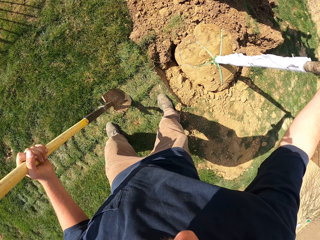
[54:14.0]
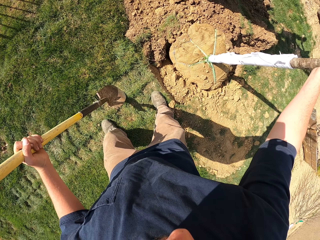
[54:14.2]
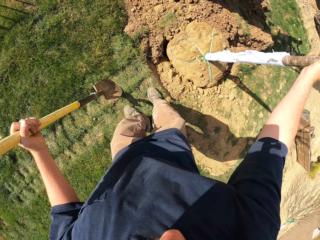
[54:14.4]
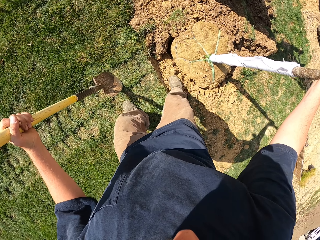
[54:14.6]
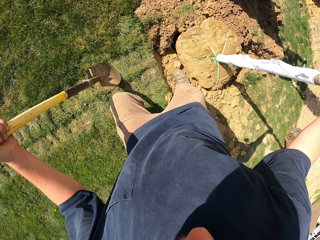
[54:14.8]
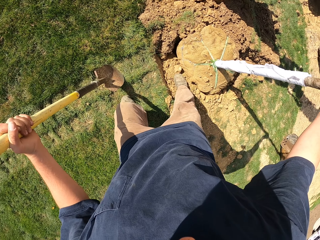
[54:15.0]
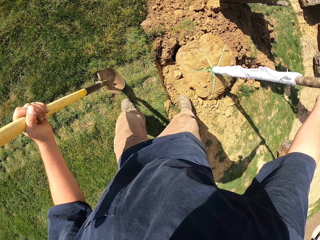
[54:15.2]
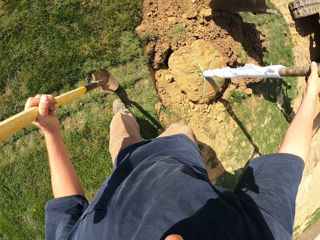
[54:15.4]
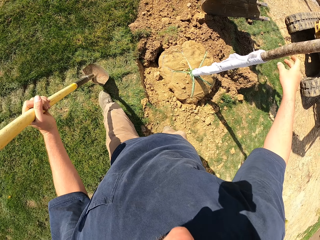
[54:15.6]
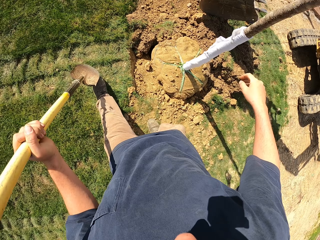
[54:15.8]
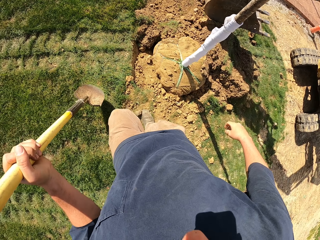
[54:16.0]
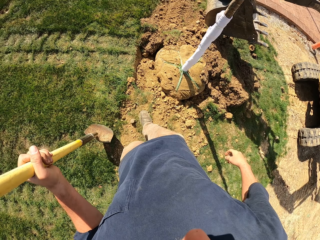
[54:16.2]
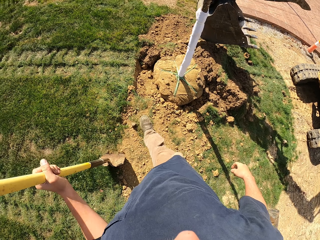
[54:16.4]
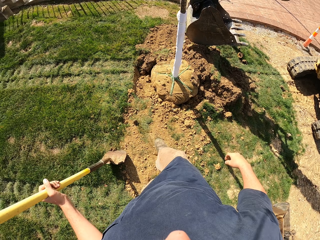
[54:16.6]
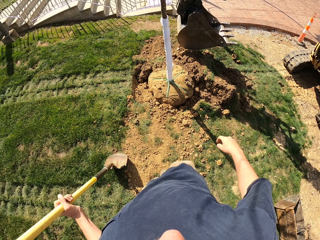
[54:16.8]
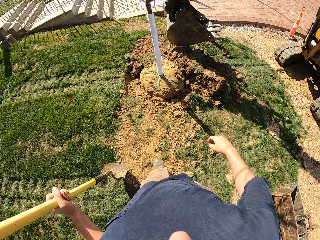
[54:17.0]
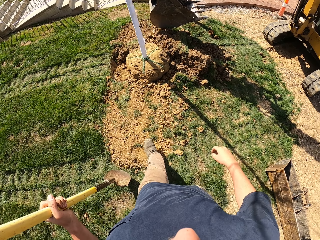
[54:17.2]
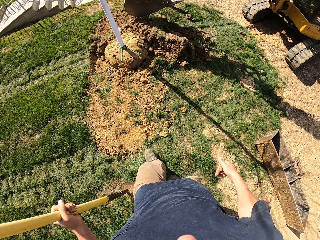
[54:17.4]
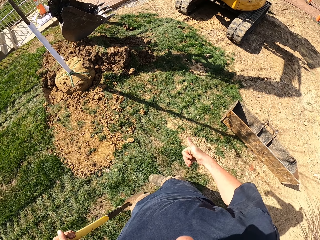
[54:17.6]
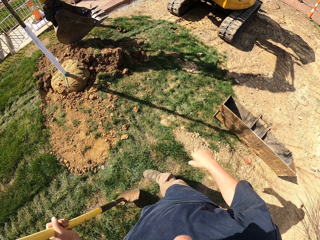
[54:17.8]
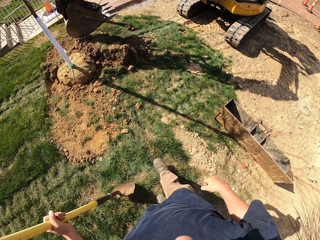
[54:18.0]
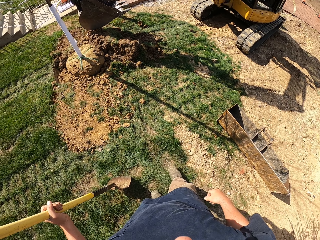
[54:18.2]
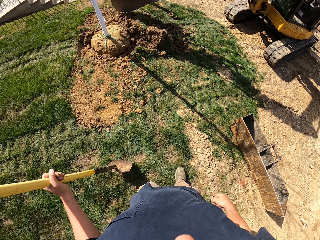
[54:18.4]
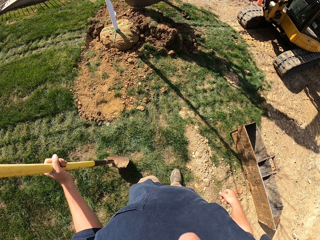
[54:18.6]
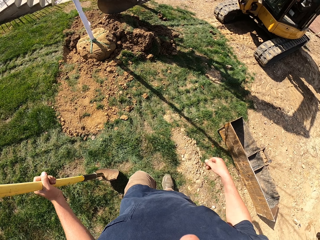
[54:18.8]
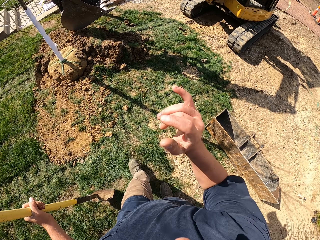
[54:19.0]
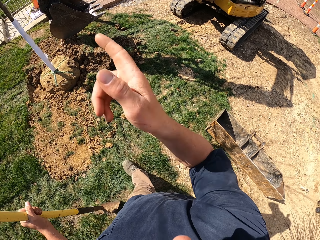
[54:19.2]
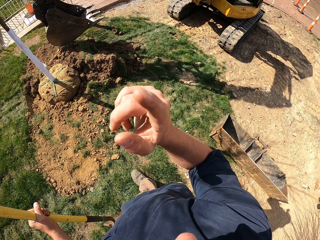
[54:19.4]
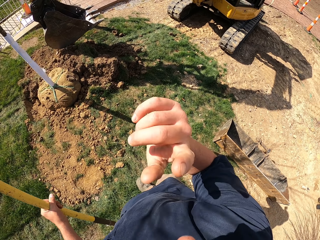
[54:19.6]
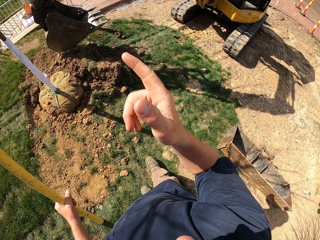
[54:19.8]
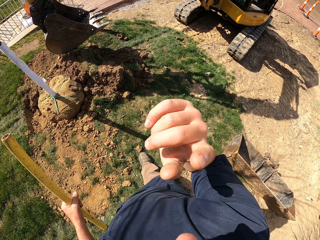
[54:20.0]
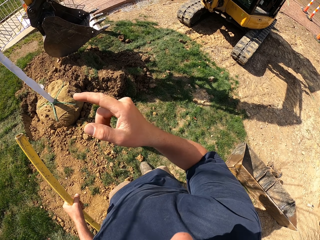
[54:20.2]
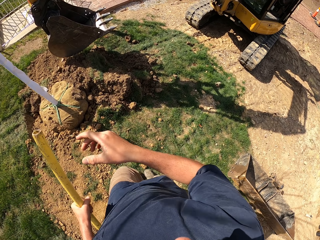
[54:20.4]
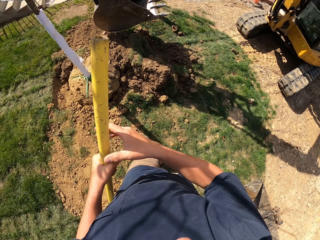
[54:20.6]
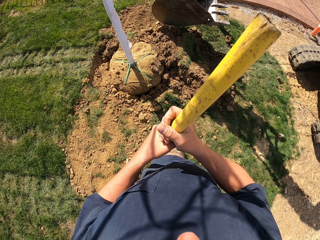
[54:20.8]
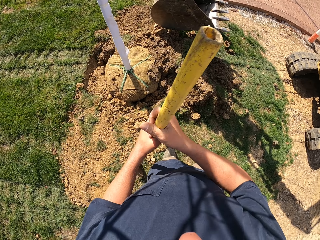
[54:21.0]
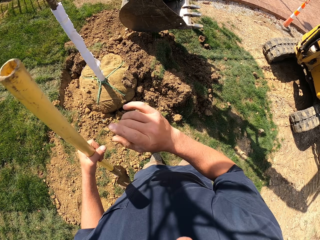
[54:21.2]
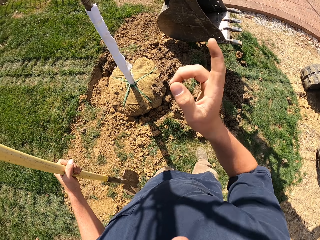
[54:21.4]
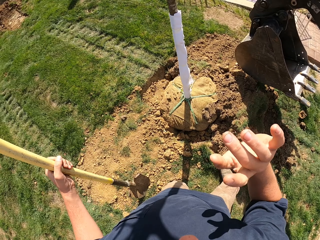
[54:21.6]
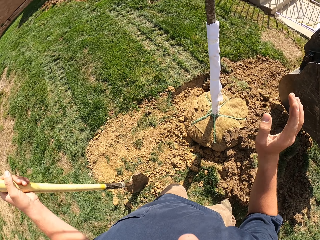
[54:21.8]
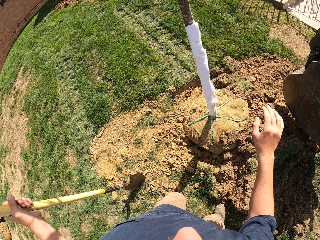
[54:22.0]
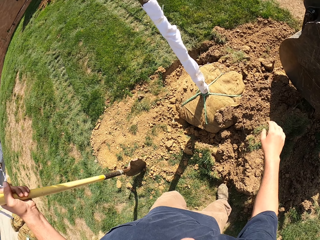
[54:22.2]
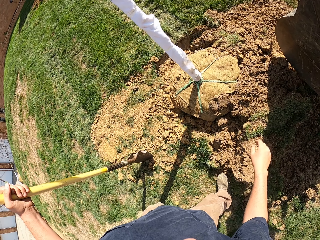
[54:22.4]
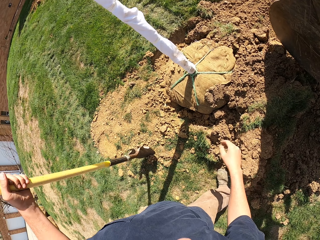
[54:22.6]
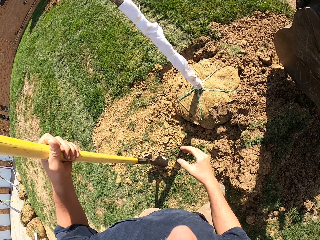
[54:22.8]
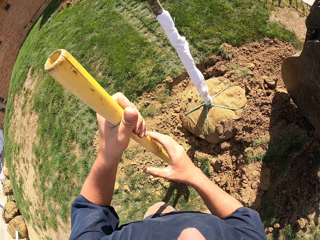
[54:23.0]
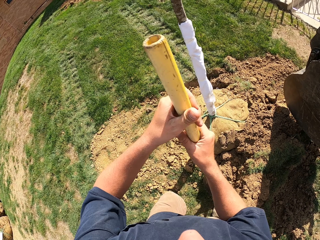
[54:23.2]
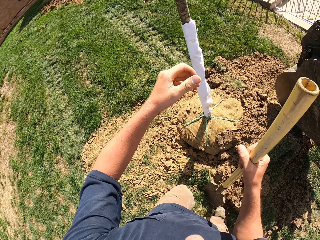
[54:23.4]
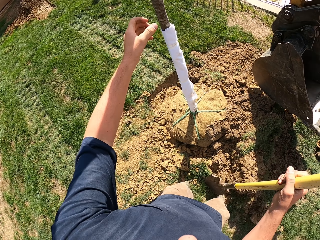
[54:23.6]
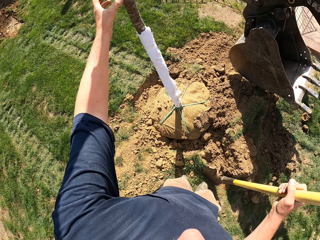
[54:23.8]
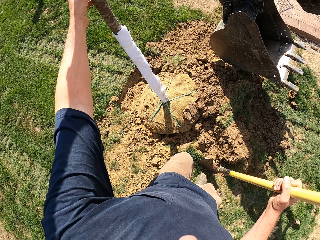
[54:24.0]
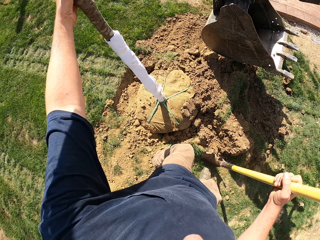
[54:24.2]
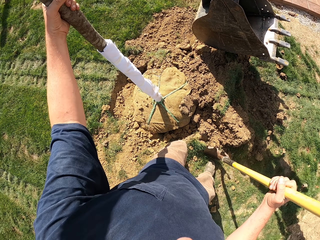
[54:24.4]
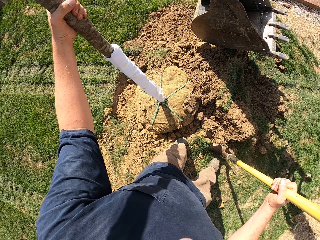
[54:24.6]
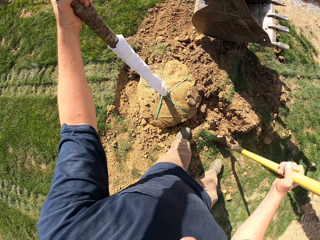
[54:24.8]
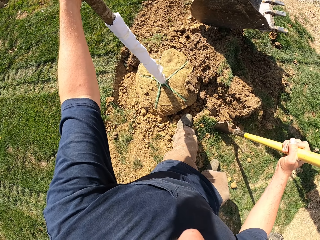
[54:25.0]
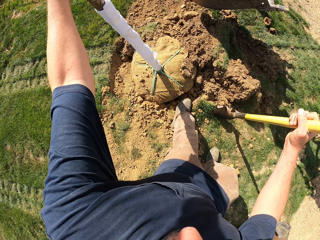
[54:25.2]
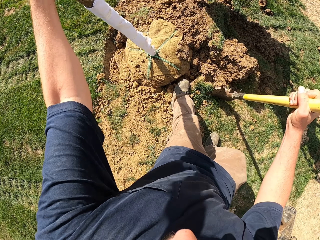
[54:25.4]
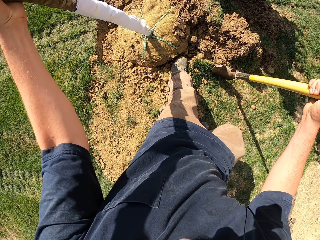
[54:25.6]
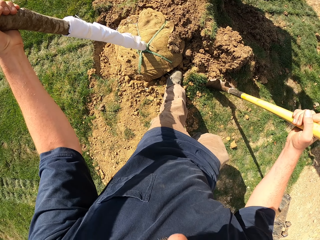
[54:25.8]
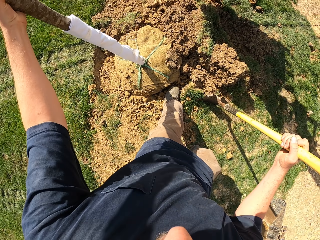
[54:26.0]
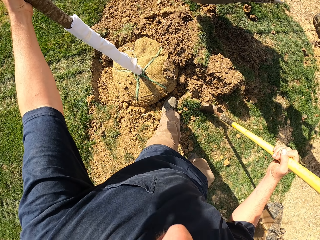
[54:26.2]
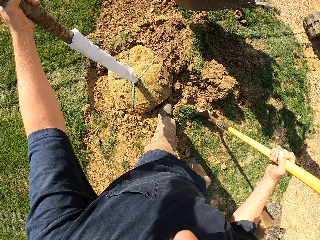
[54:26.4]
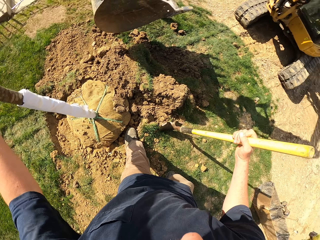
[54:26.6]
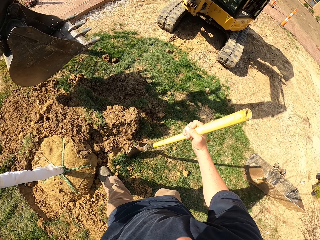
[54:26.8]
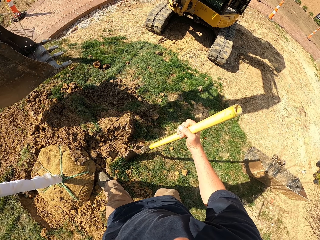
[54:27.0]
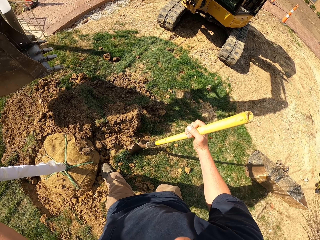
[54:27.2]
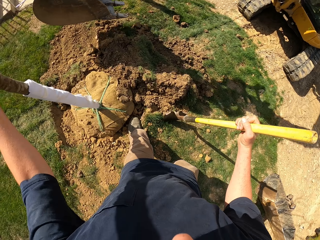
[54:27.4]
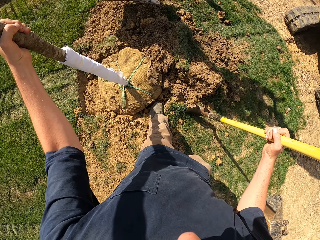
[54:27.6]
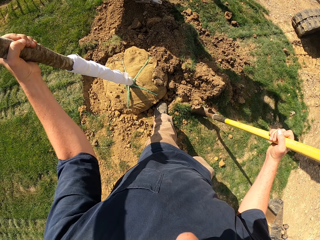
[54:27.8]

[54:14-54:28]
The camera wearer walks backward and stares at the pole. They flip the finger and point at something. They move the hand, hold the spade with both hands, and move the hand. They pass the spade to the right hand. They touch the pole, hold the stick with the left hand, and push the pole.

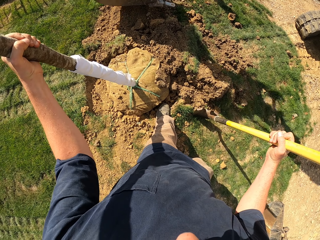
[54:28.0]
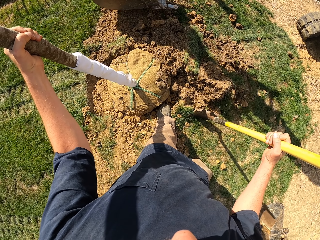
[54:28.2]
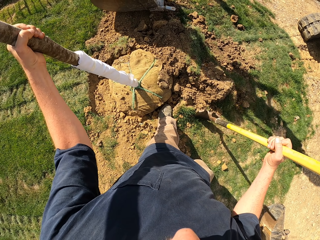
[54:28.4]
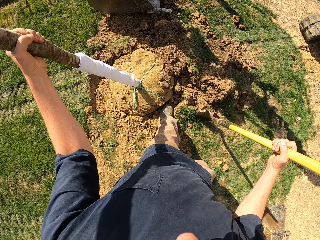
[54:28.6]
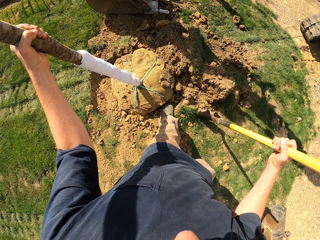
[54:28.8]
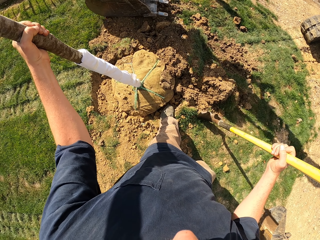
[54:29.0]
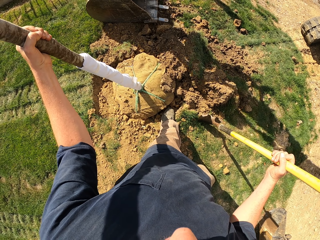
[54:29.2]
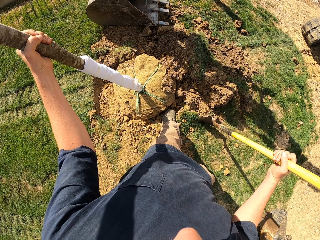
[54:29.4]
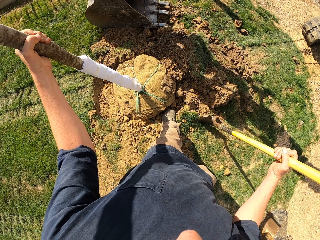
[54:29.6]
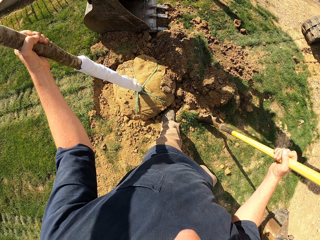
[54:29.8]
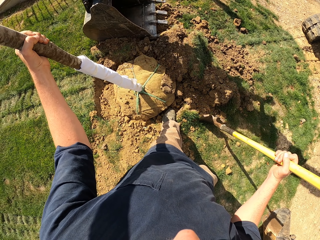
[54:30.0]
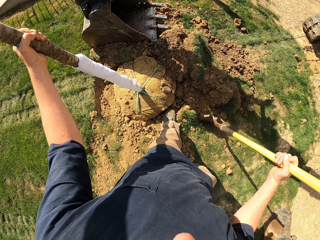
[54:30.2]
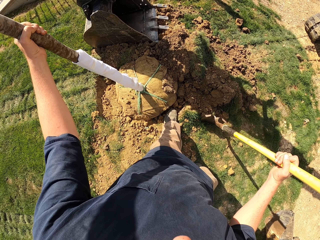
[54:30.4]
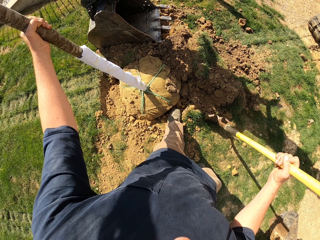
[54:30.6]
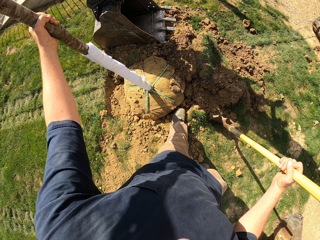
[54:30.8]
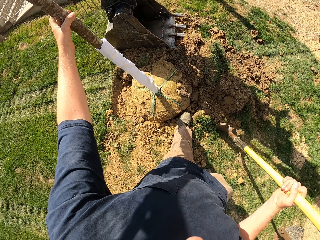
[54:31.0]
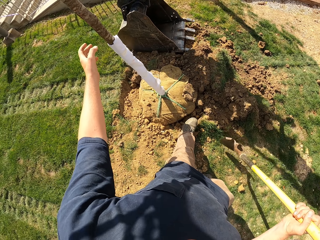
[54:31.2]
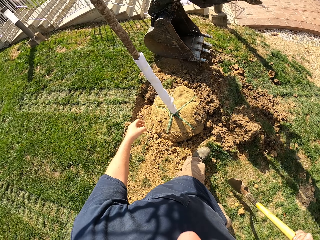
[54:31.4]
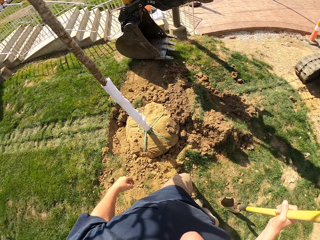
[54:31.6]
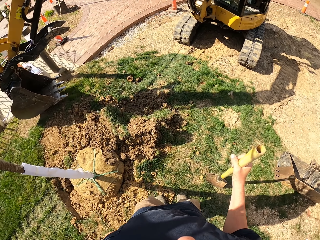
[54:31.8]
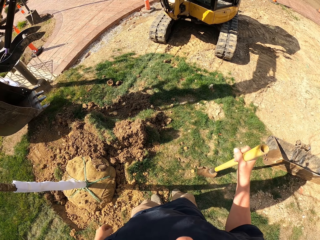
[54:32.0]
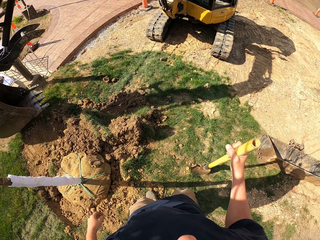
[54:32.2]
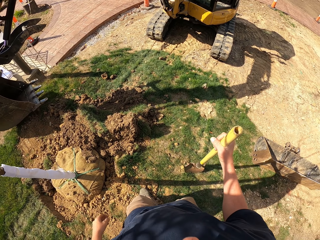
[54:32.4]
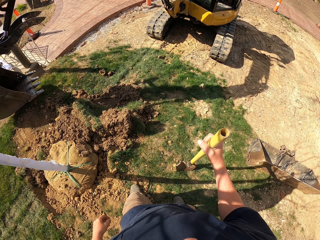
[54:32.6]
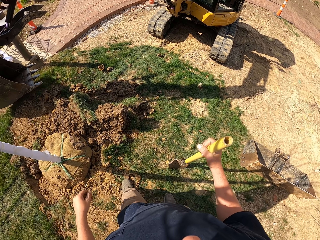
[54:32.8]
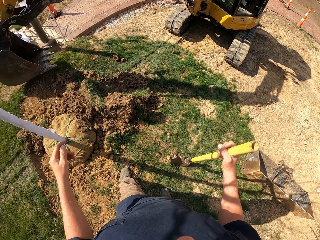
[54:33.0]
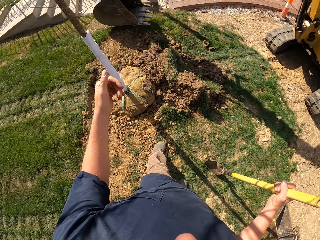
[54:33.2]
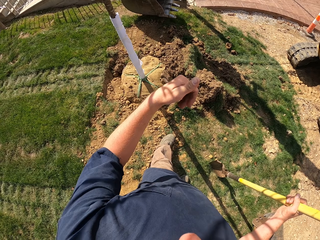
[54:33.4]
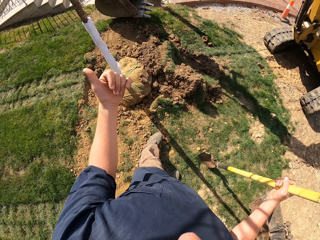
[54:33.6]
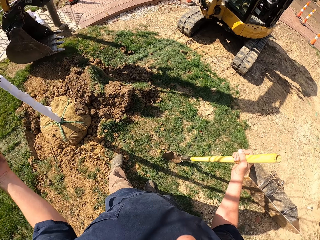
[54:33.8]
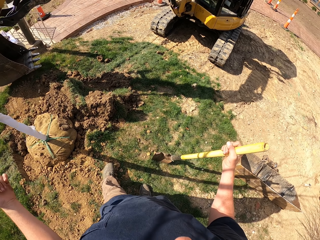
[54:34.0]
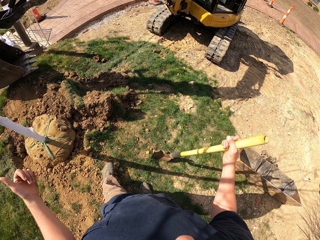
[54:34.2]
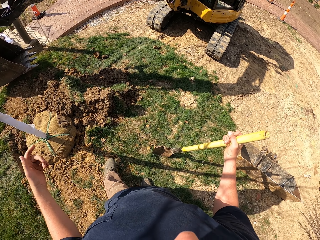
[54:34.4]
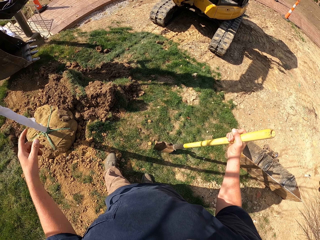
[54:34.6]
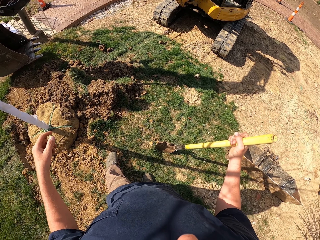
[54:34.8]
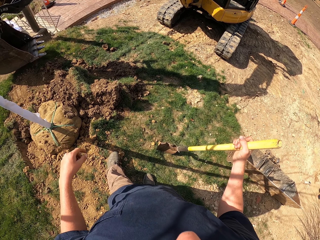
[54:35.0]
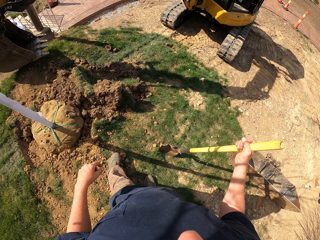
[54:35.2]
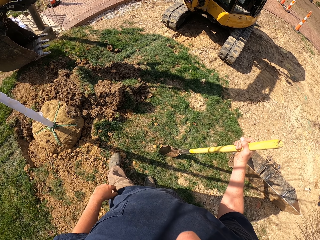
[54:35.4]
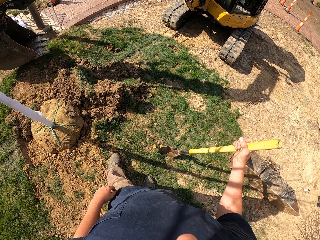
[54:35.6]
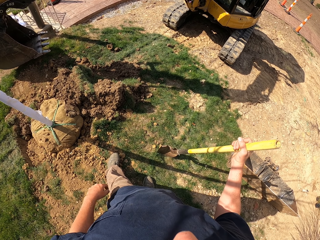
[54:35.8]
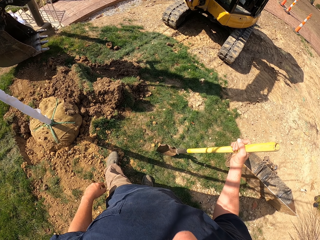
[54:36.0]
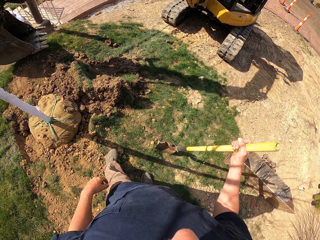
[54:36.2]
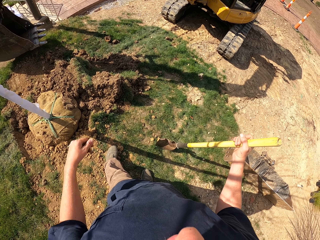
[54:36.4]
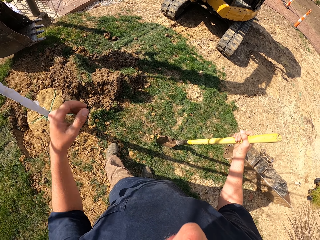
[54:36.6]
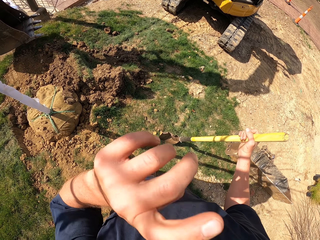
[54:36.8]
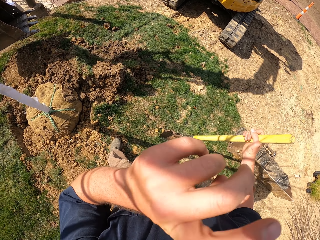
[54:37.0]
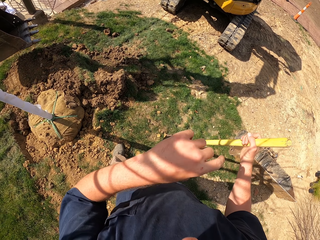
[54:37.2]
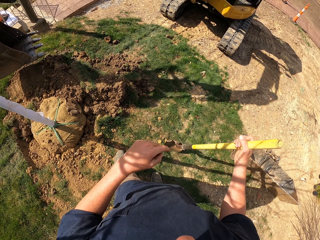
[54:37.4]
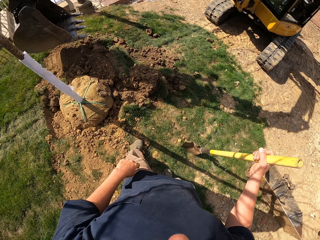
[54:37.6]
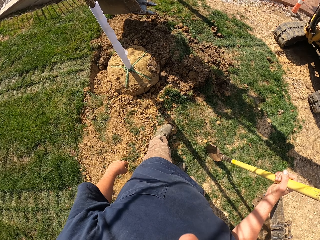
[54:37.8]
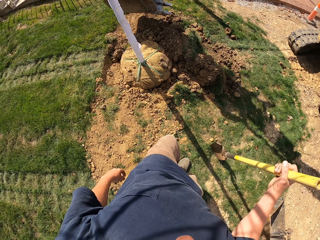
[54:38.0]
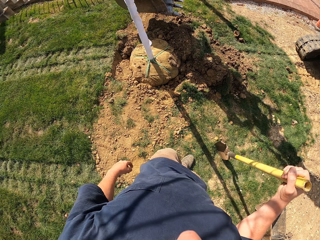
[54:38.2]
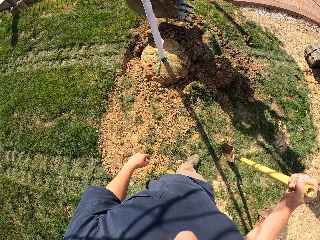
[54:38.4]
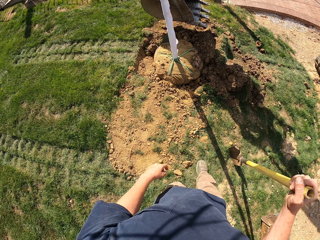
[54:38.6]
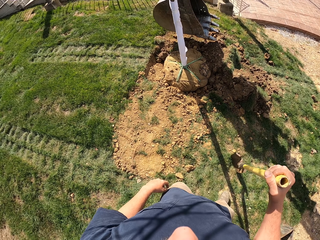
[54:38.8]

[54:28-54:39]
The camera wearer stares at the ground and moves backwards. They move the hand and stare at the excavator. They touch the face and remove something on the face. They walk on the field.
